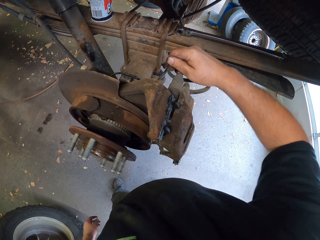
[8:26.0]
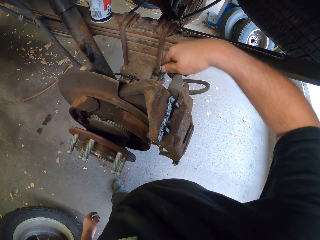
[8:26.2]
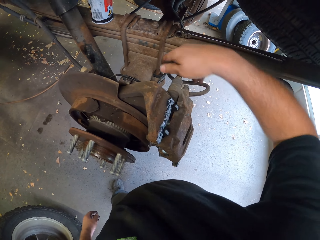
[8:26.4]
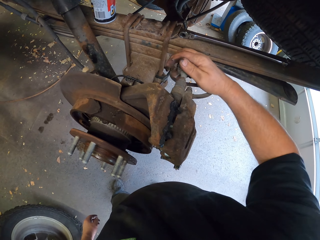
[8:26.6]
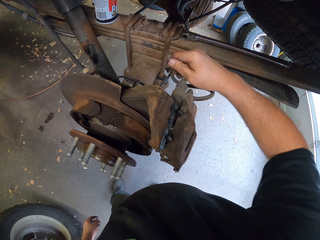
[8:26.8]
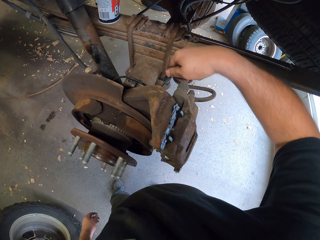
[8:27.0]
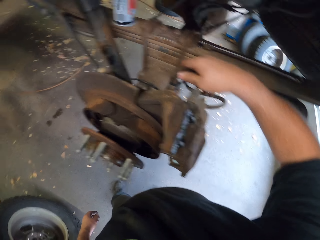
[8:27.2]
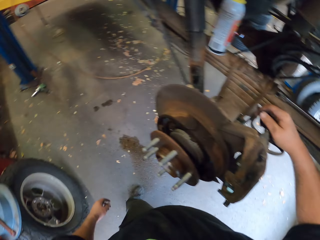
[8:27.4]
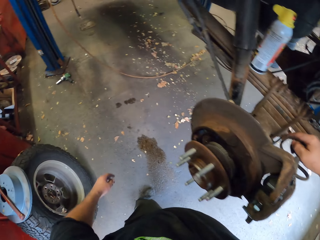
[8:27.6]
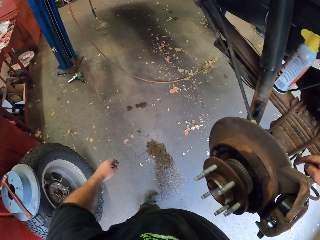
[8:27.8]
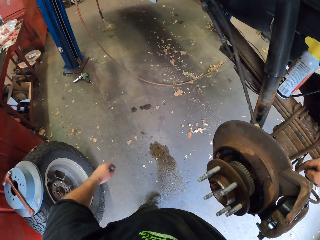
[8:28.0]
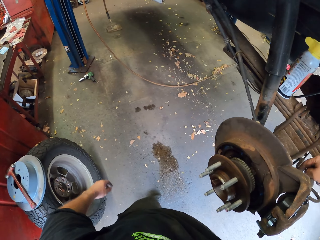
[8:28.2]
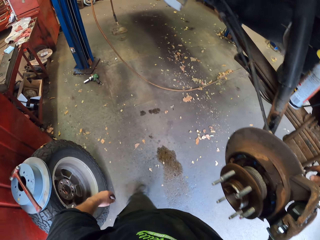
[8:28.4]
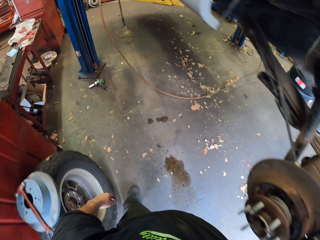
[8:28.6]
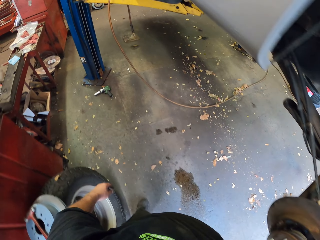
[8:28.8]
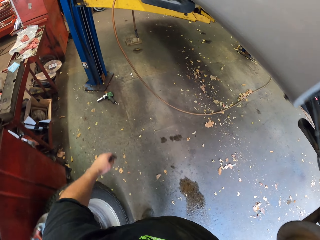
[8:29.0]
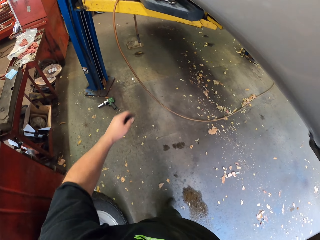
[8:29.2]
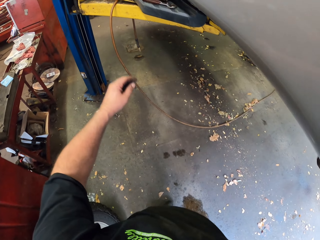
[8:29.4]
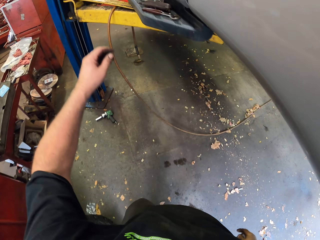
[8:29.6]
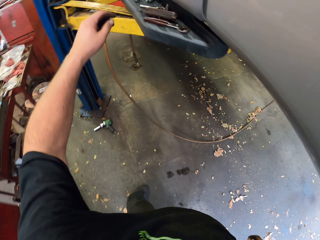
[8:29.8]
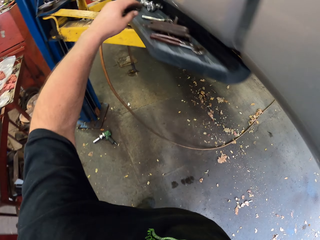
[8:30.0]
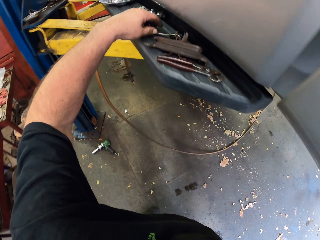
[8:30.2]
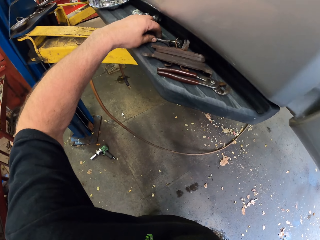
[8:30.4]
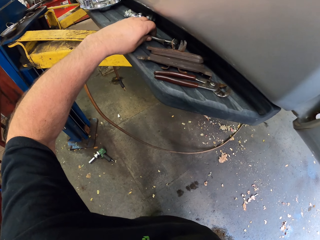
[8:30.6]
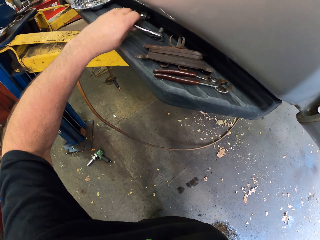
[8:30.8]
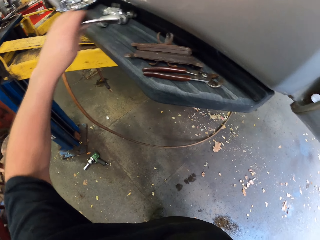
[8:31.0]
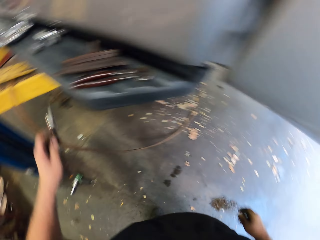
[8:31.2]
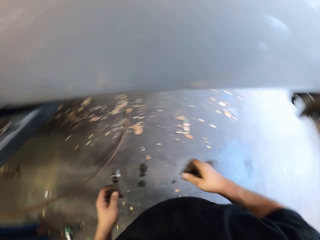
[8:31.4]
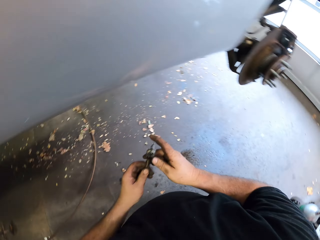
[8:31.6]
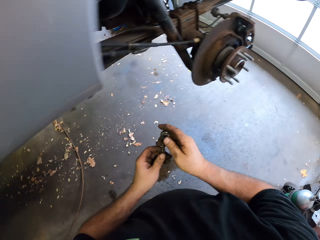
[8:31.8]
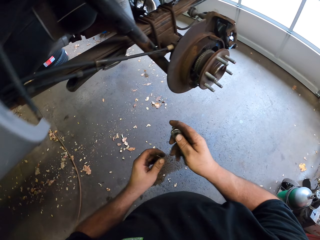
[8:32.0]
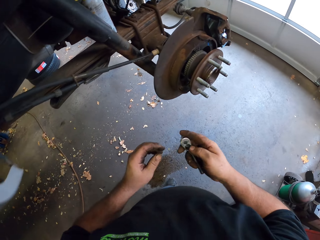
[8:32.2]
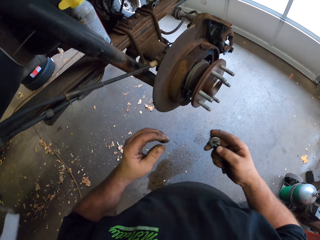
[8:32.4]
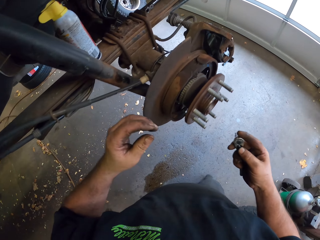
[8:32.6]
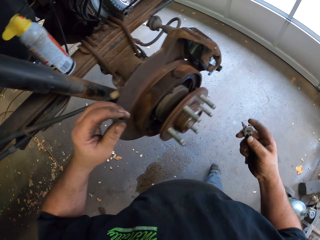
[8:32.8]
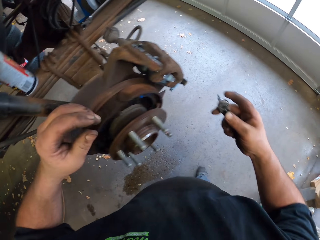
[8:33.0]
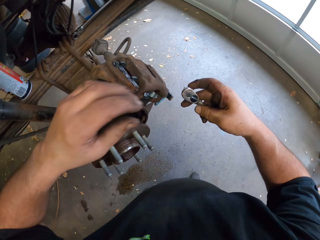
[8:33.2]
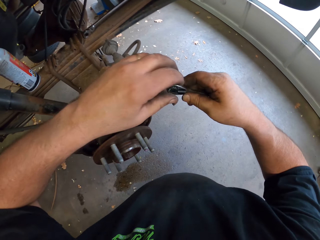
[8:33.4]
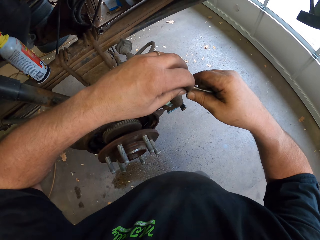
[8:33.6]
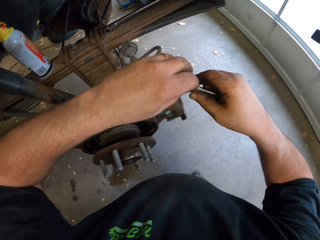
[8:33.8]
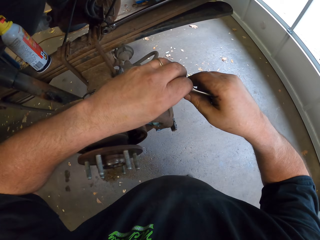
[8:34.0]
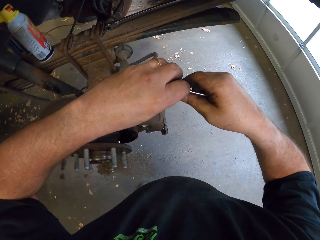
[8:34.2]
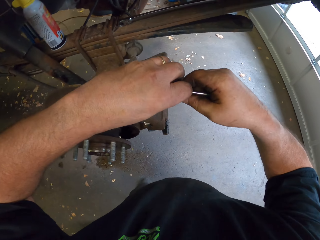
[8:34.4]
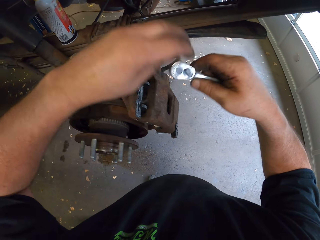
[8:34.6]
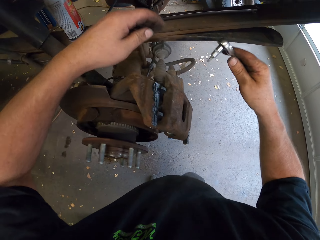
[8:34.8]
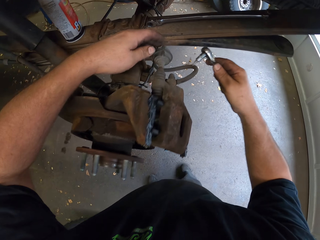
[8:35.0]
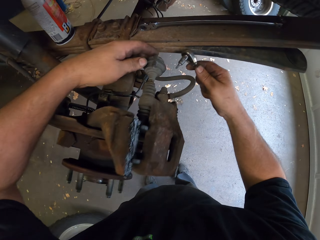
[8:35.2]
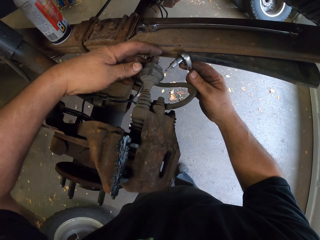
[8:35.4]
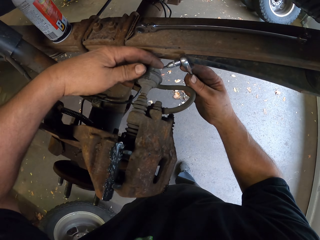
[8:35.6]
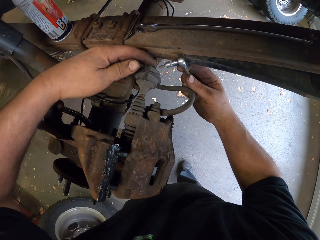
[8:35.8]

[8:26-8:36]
The camera wearer walks in the garage. They pick up the wrench.

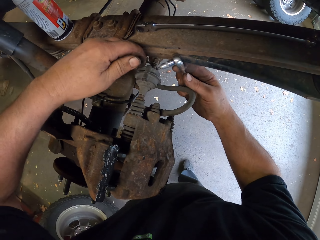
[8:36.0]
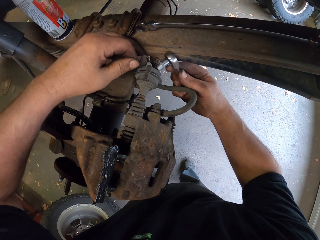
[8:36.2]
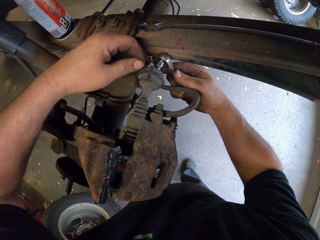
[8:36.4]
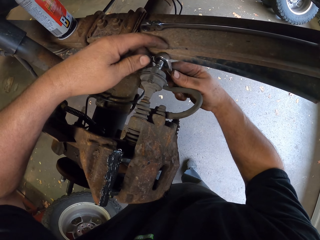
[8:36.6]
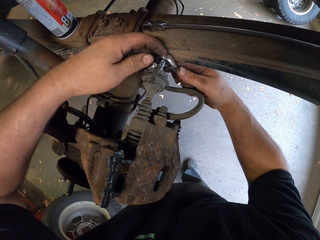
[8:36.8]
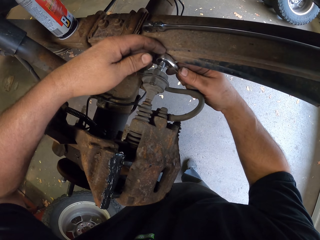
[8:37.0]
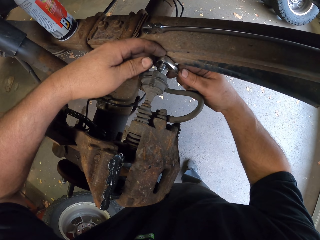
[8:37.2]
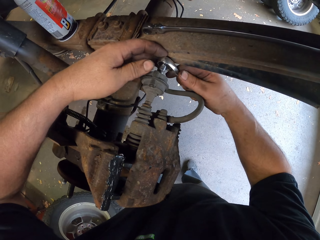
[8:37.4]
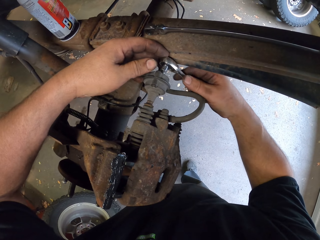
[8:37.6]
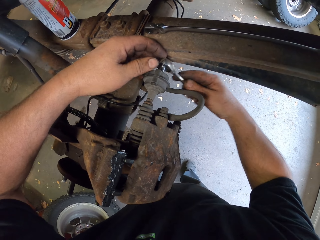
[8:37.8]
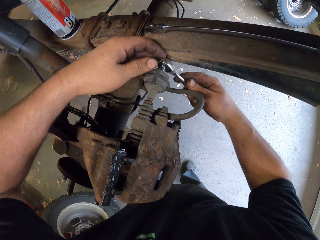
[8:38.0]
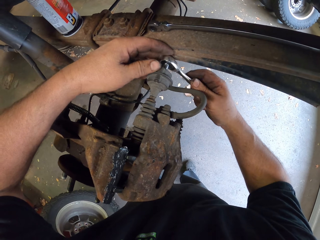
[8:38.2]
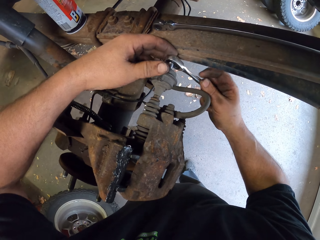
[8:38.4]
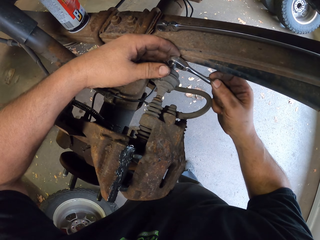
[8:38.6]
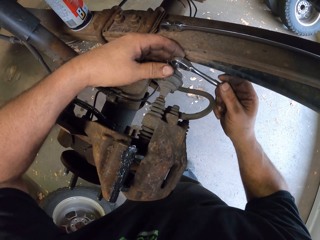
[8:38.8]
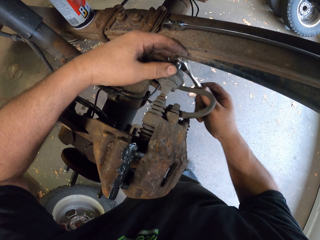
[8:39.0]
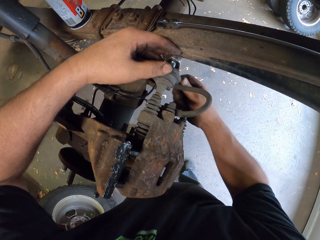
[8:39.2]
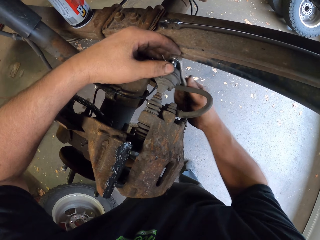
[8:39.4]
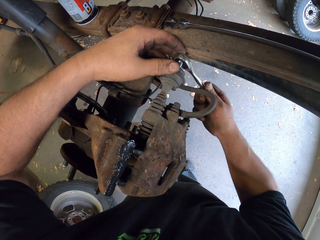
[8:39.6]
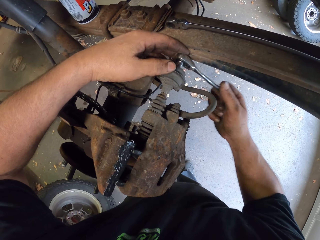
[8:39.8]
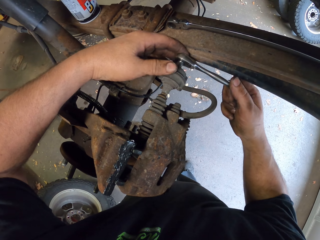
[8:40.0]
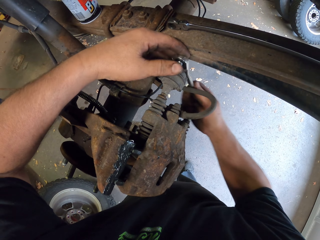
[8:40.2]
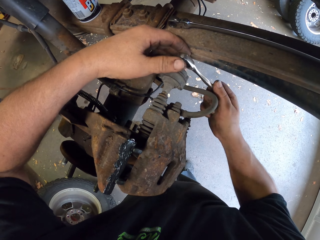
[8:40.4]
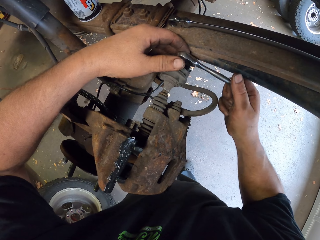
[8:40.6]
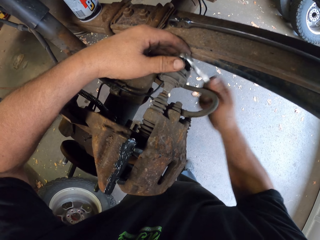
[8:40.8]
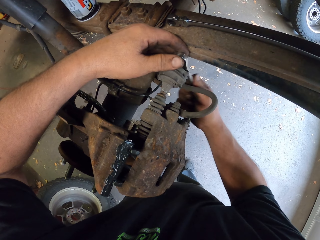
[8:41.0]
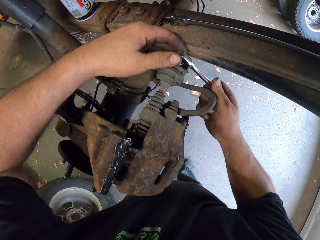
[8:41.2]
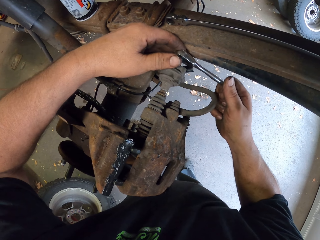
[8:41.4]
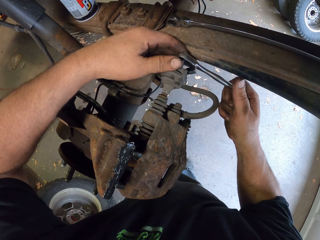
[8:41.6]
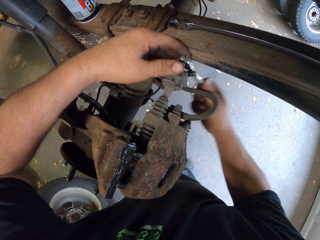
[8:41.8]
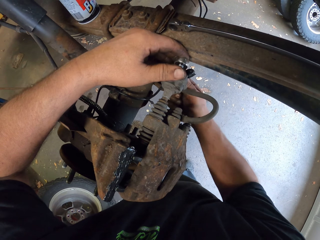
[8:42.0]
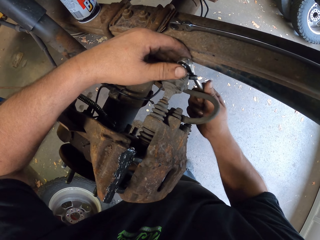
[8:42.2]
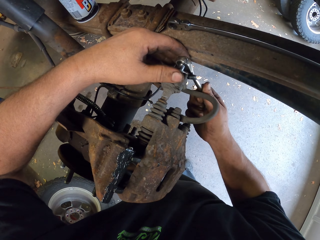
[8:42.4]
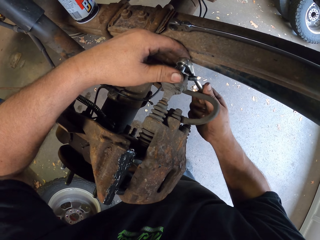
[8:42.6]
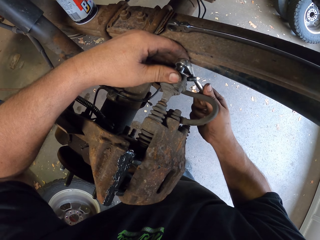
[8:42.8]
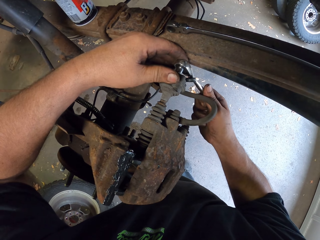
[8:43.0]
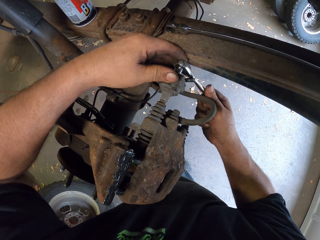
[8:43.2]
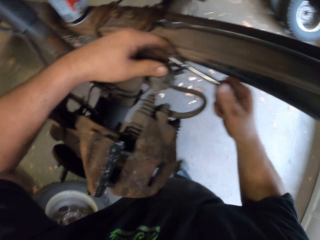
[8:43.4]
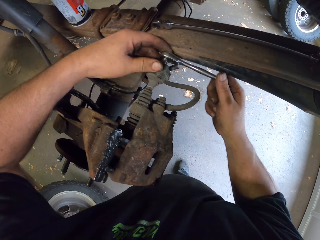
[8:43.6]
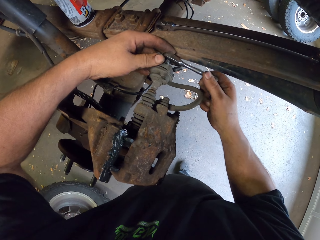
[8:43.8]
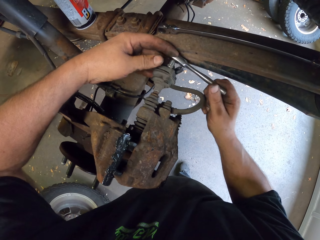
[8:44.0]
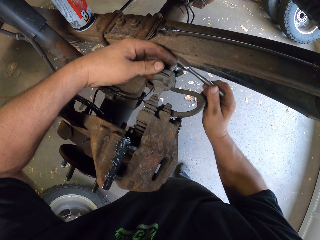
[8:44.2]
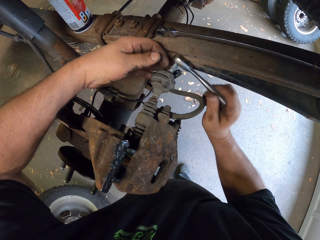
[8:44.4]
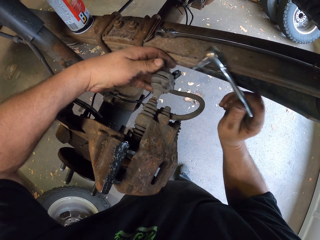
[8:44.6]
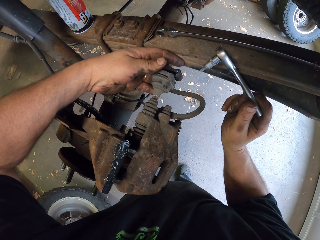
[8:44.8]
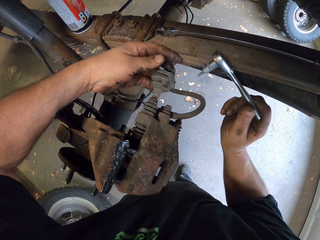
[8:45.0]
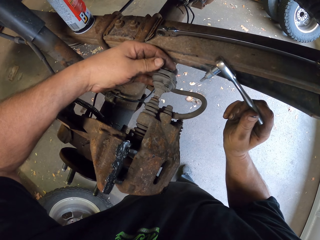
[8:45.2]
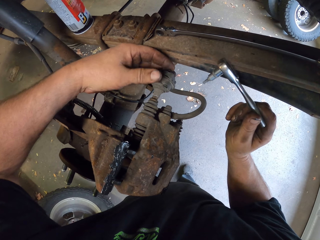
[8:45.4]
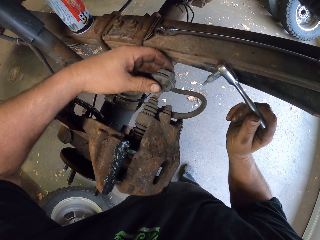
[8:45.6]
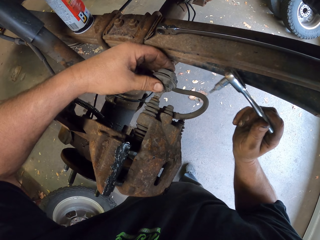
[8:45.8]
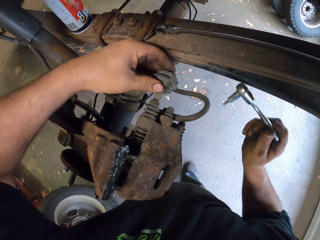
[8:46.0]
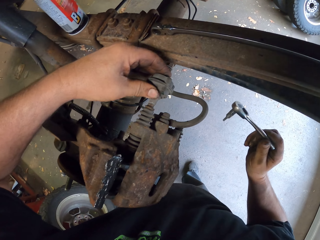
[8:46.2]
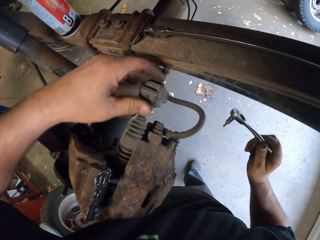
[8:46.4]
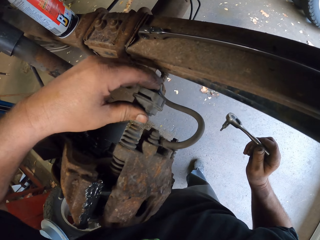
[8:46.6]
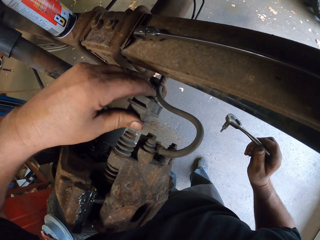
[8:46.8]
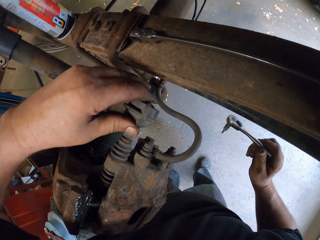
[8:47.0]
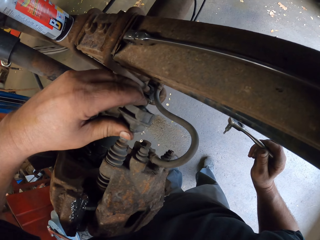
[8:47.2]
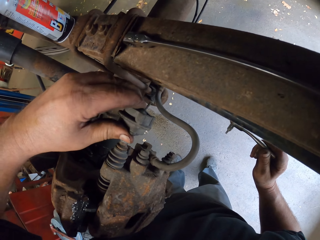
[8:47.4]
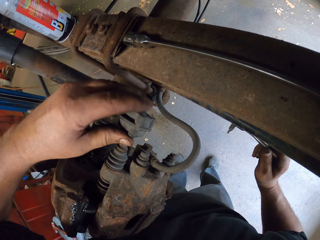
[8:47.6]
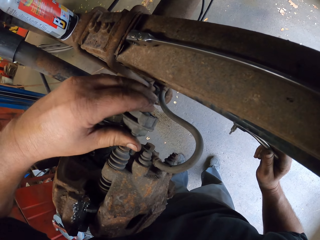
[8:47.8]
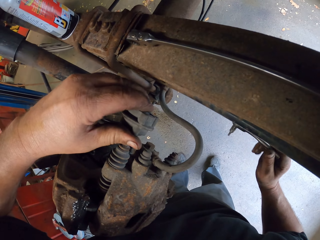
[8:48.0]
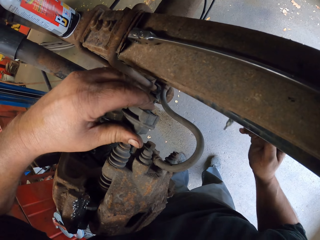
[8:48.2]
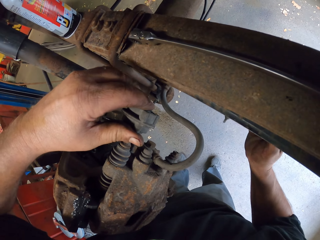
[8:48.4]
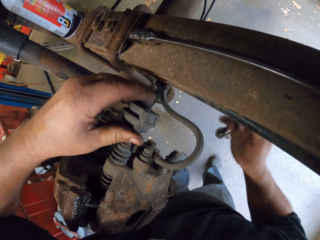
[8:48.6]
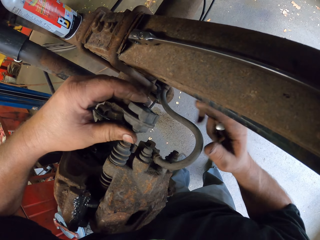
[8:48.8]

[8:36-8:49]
The camera wearer fixes the bleeder valve with the wrench. They fasten the brake rotor. They fix the bleeder valve.
